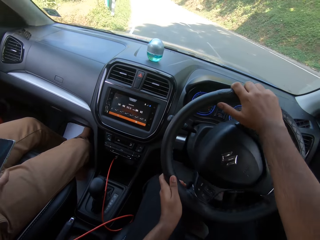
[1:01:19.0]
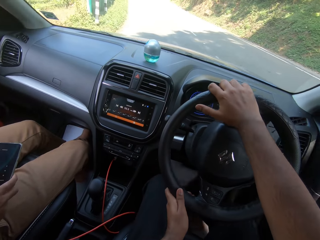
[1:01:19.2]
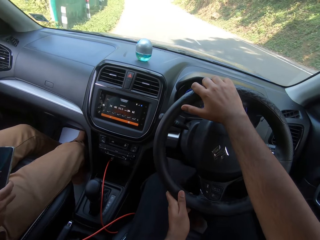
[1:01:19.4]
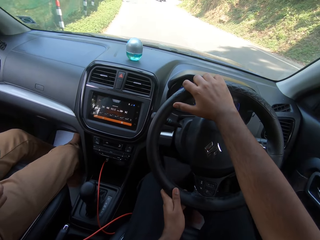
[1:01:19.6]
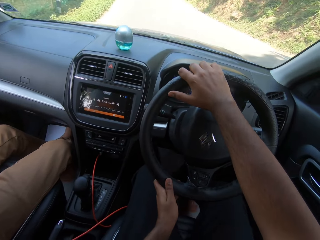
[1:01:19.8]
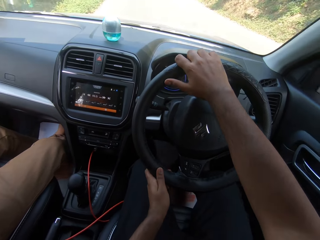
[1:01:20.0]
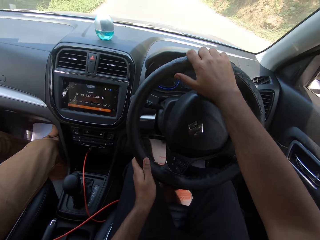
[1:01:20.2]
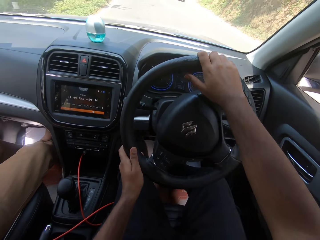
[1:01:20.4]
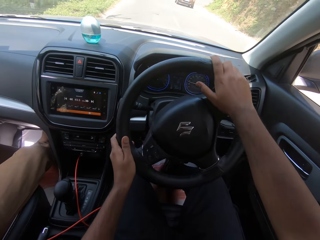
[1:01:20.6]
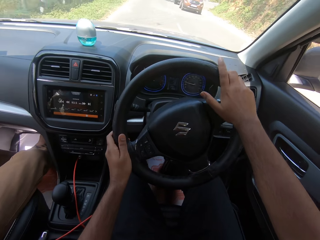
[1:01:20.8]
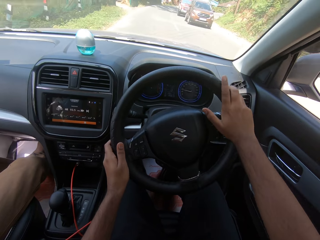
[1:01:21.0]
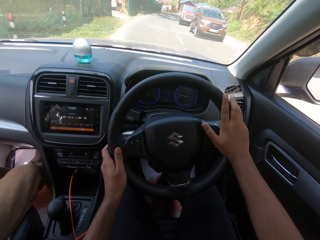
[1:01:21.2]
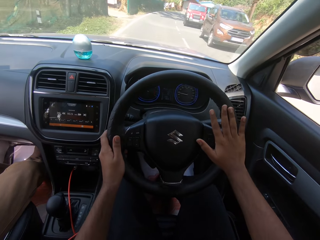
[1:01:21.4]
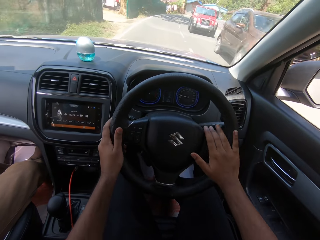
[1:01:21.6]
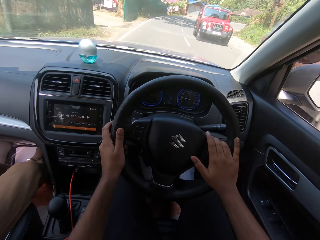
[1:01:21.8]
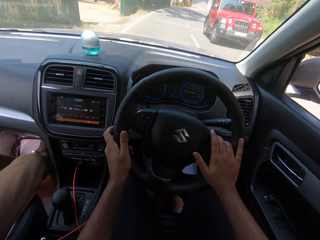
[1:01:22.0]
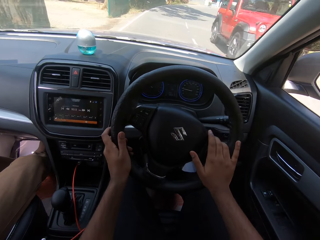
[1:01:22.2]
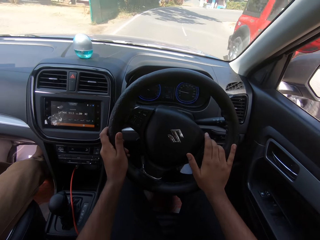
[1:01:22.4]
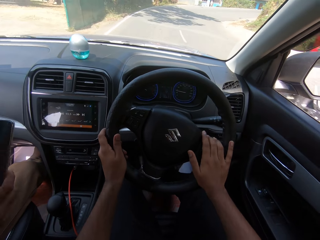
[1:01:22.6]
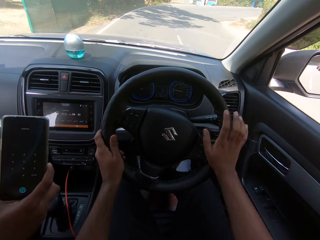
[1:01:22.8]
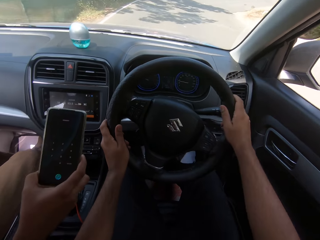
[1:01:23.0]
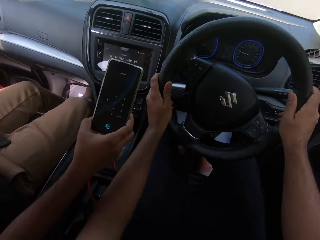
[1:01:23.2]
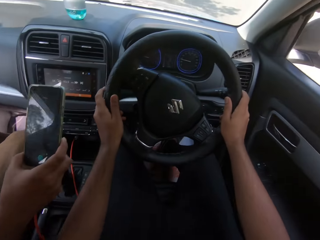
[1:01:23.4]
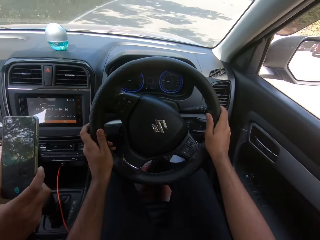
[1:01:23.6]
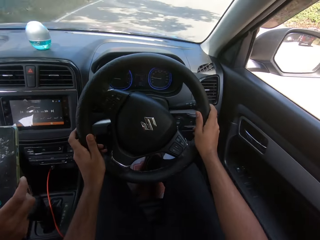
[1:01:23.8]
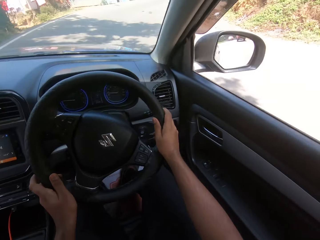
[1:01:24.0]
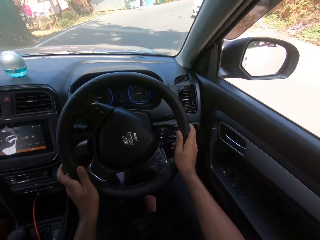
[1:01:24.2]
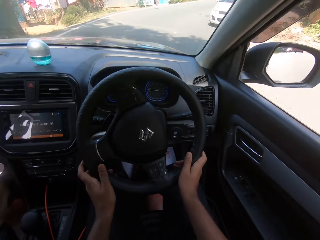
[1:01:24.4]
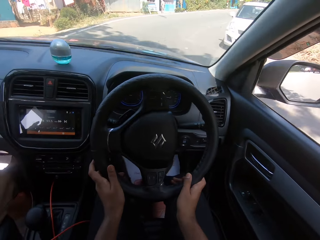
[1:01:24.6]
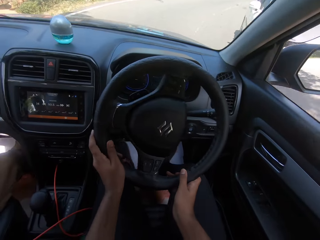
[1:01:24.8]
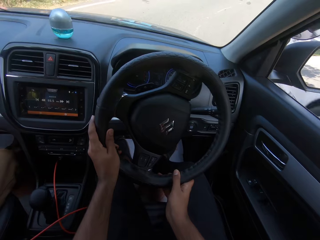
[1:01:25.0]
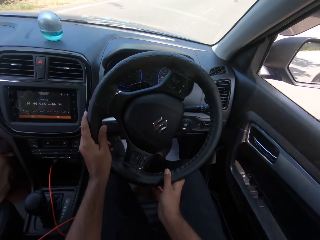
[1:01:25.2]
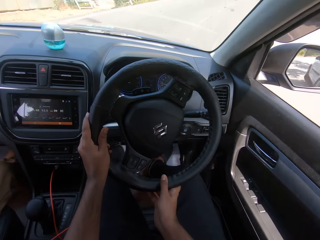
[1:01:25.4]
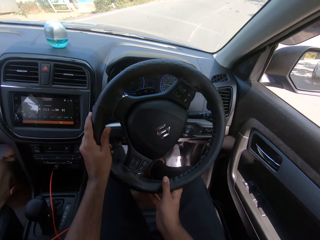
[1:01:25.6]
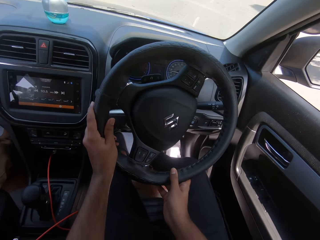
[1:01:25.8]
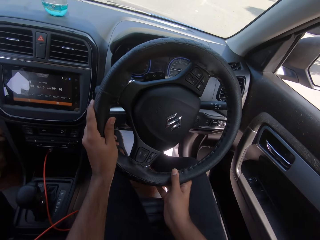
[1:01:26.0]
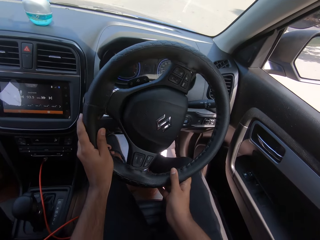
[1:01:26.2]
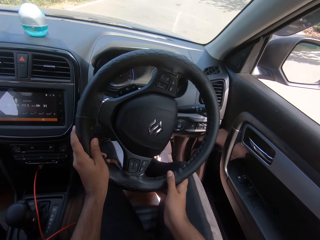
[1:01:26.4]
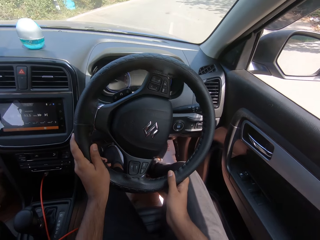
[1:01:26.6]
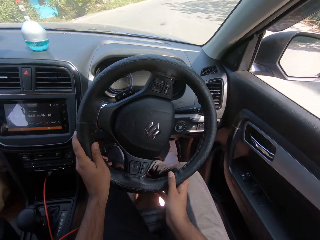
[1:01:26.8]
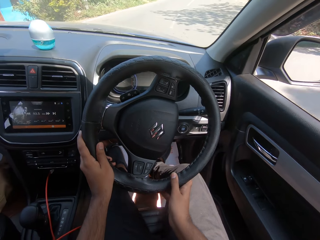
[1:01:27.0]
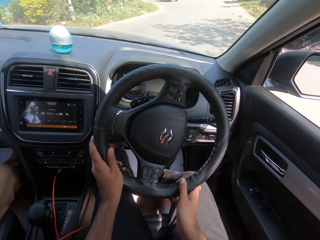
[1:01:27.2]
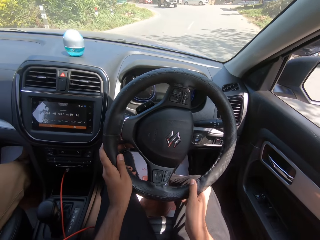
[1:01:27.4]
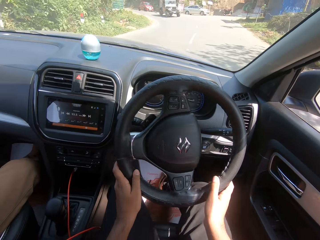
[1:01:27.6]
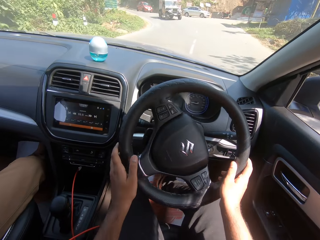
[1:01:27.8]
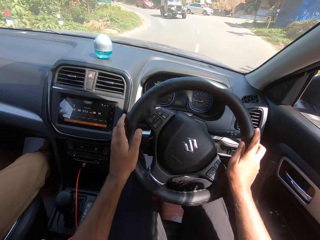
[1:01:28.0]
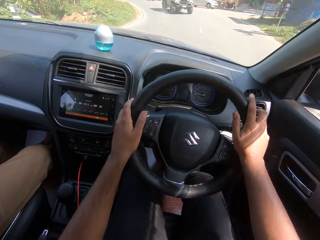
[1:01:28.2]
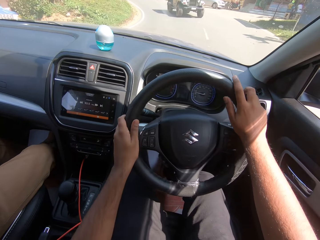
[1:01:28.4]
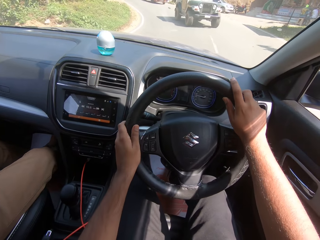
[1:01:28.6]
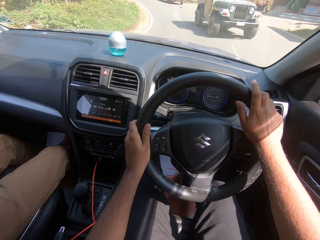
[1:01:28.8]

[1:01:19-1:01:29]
A car drives past the camera wearer. A car drives past them again. The man shows the camera wearer his mobile phone. A car drives past the camera wearer.

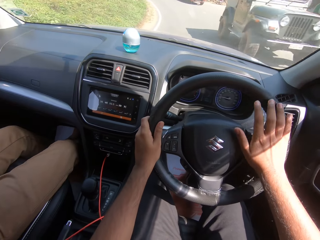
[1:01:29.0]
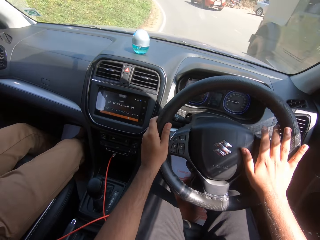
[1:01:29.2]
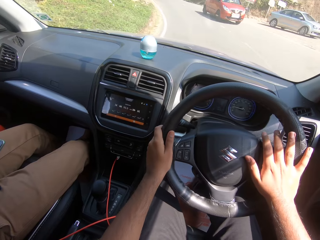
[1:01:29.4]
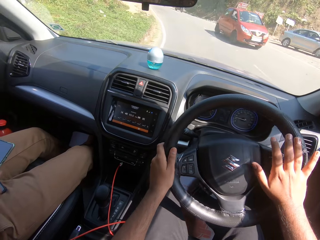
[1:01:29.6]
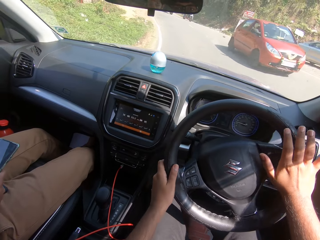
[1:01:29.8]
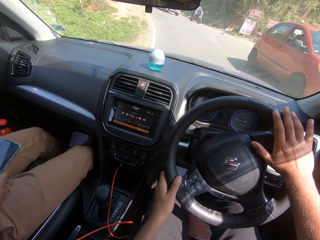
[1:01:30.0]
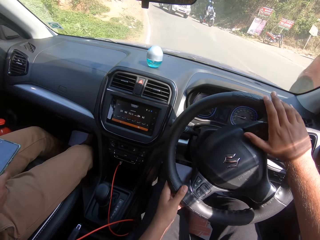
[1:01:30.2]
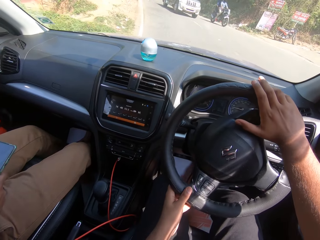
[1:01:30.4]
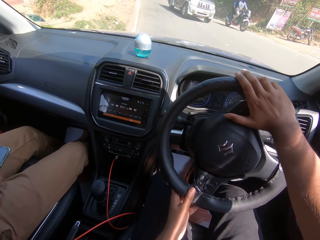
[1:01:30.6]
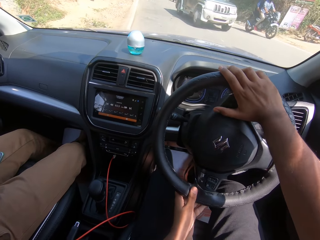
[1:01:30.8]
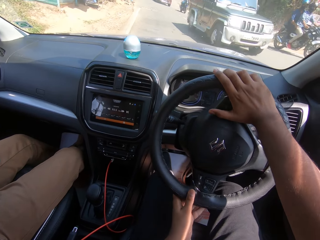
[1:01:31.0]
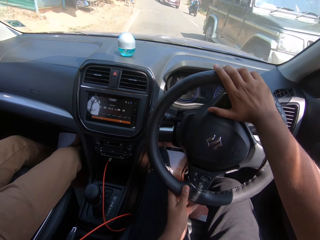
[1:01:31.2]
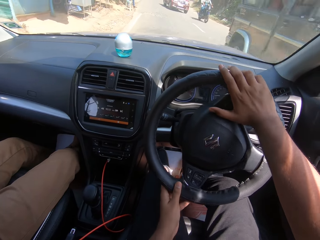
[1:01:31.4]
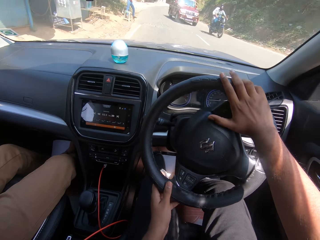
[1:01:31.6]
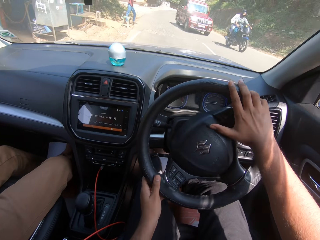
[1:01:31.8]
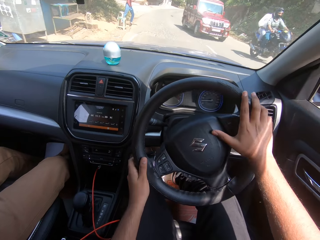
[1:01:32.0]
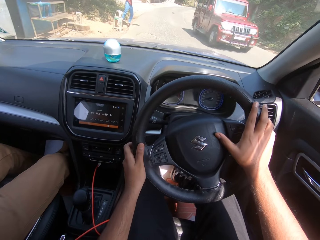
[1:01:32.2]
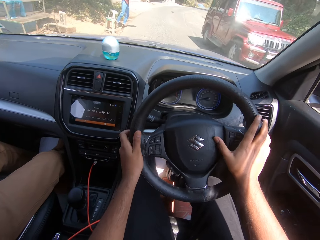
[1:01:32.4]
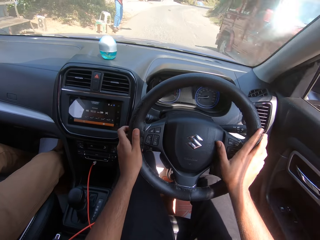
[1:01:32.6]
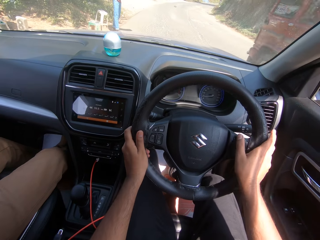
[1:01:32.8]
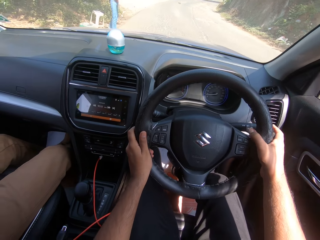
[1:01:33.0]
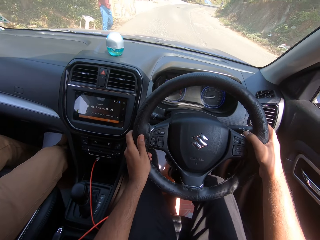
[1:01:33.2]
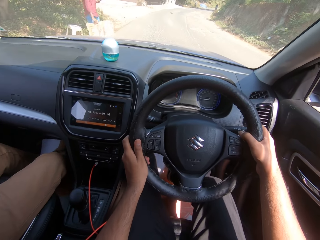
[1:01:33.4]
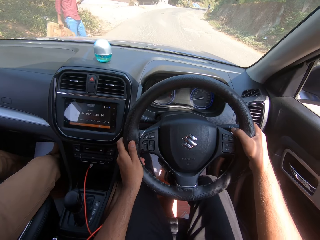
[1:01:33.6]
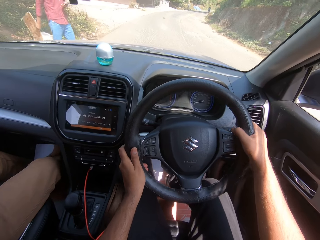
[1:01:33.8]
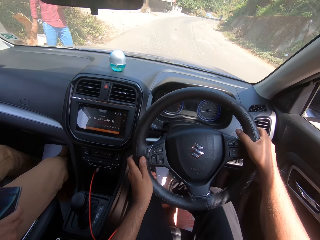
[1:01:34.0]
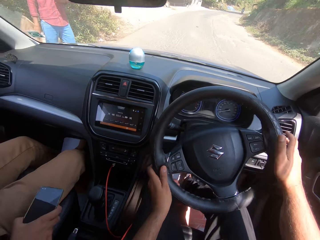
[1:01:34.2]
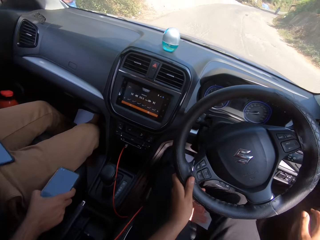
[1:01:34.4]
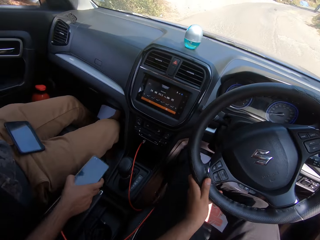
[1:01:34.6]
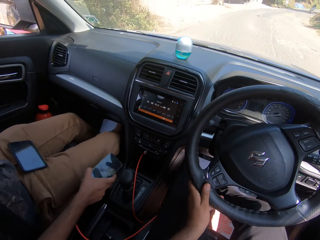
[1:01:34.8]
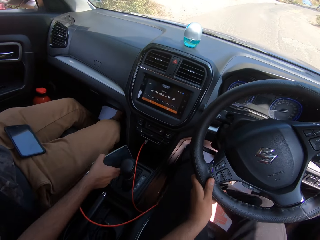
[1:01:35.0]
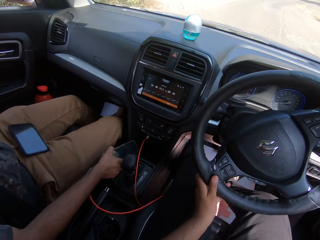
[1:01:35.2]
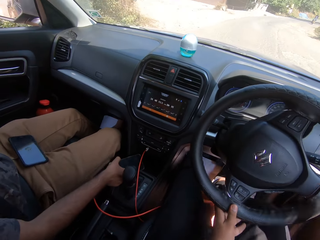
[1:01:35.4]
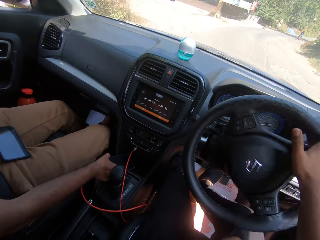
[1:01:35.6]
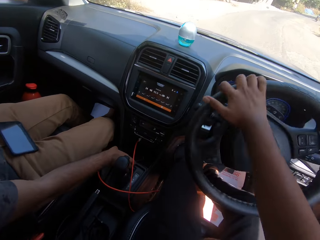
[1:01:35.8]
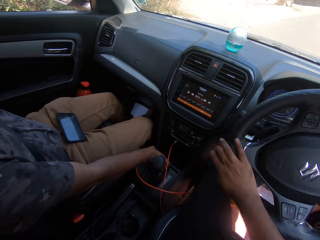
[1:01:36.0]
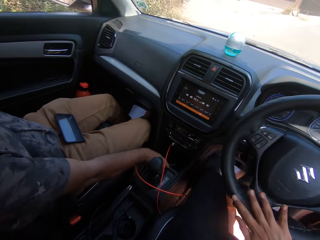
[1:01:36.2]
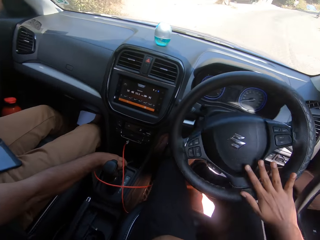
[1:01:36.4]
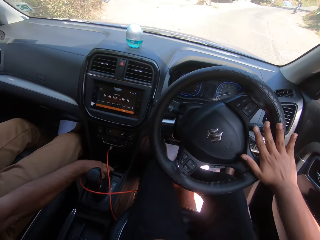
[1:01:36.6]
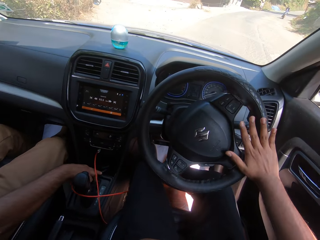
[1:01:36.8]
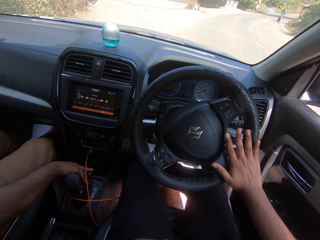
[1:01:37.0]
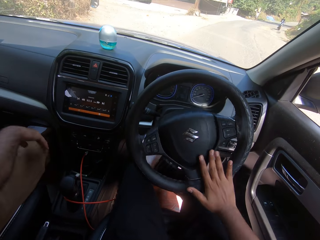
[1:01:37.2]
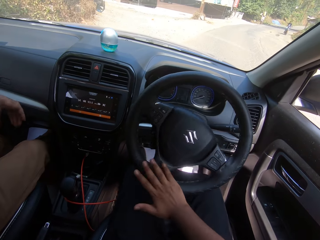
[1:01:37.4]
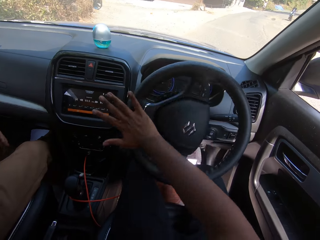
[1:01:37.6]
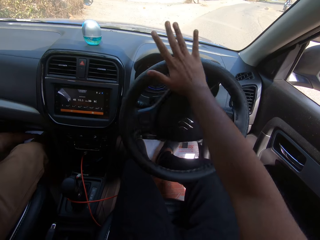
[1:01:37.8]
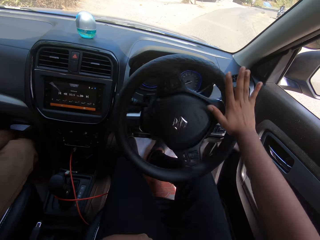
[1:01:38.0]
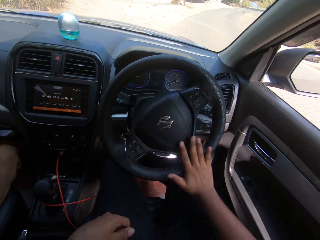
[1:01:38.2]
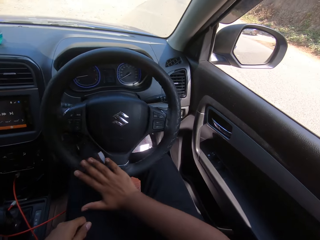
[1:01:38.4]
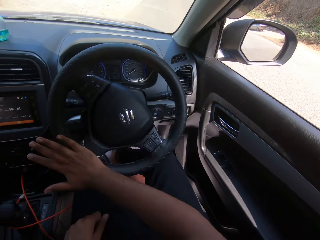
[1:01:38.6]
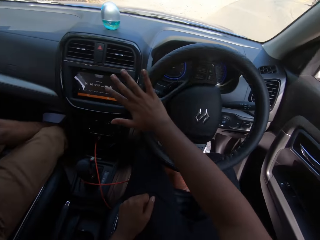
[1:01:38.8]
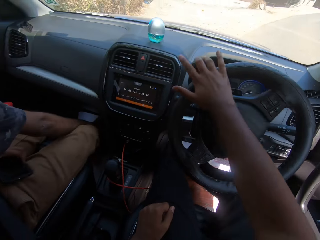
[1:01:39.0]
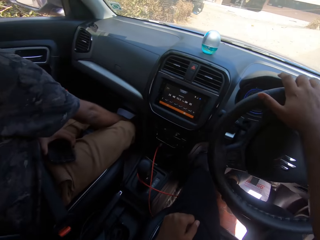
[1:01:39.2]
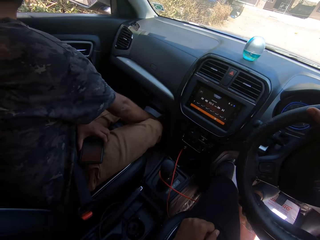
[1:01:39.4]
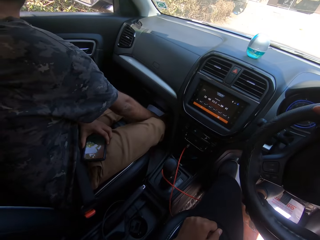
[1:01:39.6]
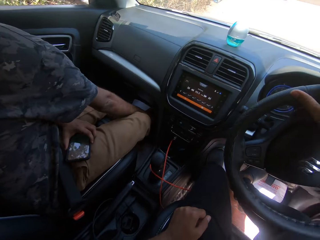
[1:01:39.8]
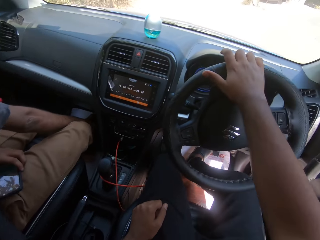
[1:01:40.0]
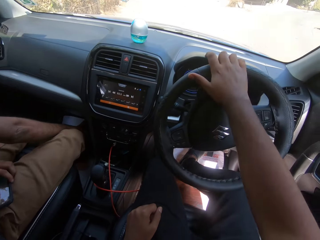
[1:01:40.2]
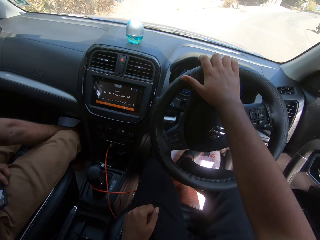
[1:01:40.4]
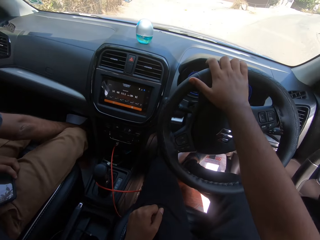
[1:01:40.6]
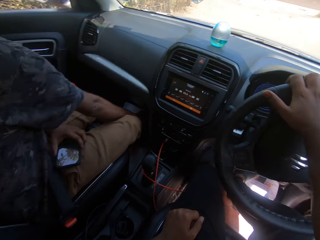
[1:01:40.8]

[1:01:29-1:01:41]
A car drives past the camera wearer repeatedly. A motorcycle drives past him. A car drives past him. He converses with the man and removes his left hand from the steering wheel. The man drops the phone in the dashboard compartment or the vehicle's central console with his right hand. The camera wearer drives the car with his right hand on the steering wheel.
